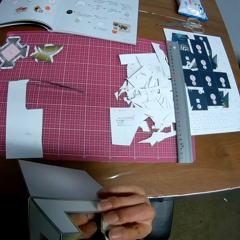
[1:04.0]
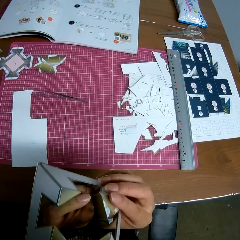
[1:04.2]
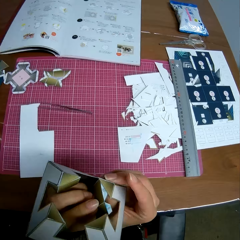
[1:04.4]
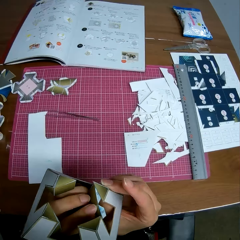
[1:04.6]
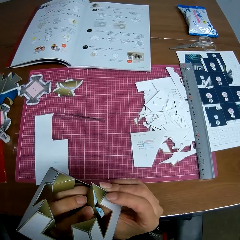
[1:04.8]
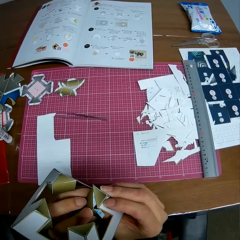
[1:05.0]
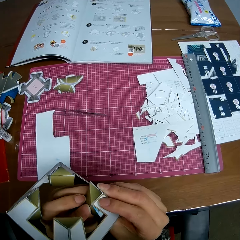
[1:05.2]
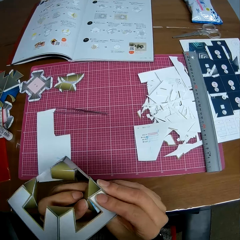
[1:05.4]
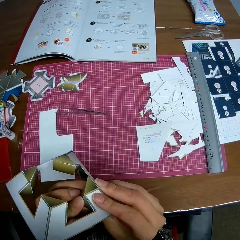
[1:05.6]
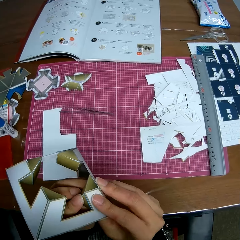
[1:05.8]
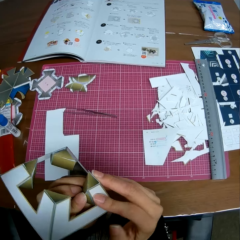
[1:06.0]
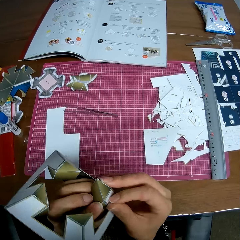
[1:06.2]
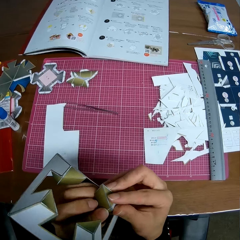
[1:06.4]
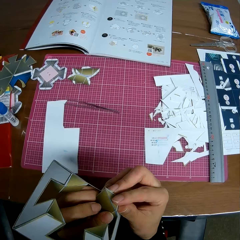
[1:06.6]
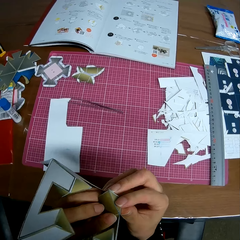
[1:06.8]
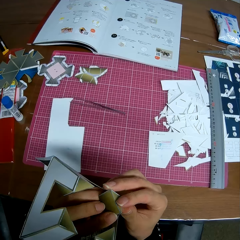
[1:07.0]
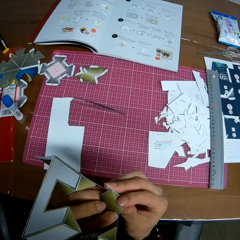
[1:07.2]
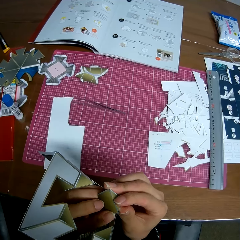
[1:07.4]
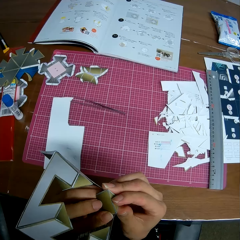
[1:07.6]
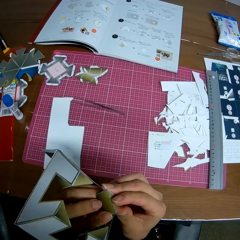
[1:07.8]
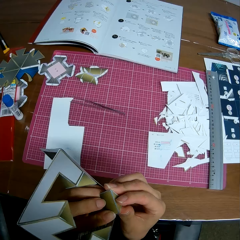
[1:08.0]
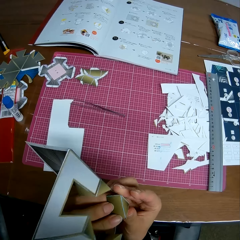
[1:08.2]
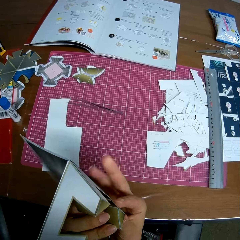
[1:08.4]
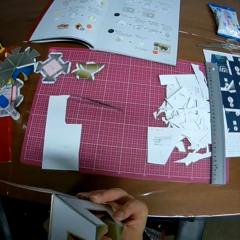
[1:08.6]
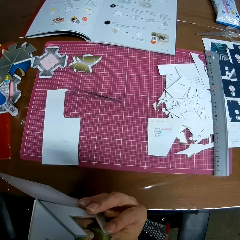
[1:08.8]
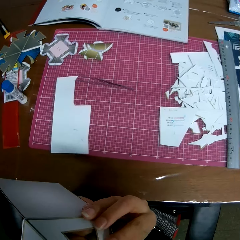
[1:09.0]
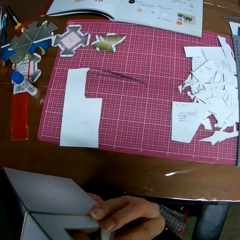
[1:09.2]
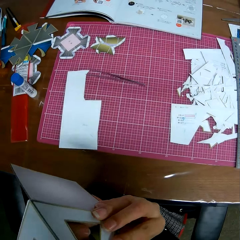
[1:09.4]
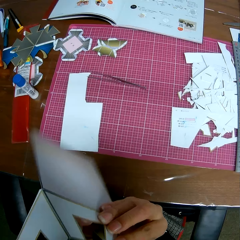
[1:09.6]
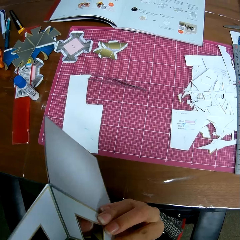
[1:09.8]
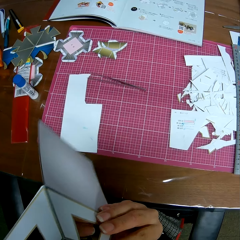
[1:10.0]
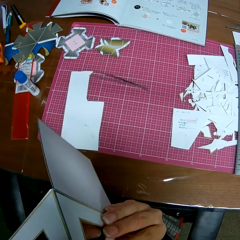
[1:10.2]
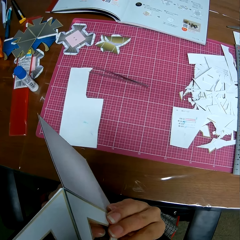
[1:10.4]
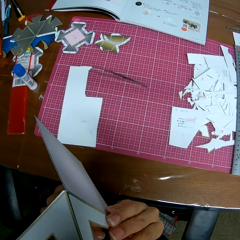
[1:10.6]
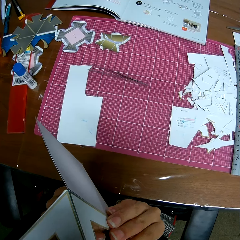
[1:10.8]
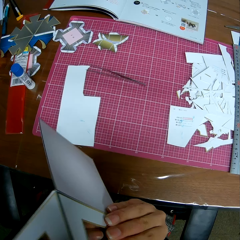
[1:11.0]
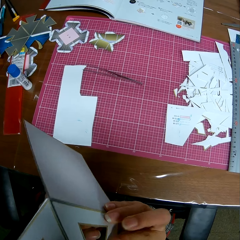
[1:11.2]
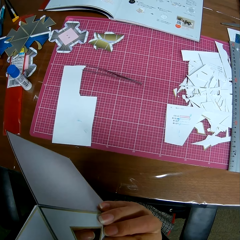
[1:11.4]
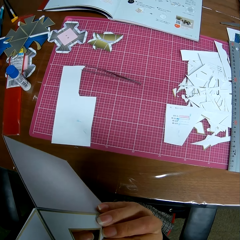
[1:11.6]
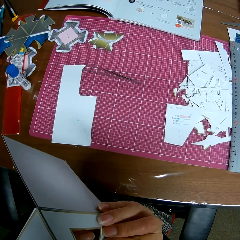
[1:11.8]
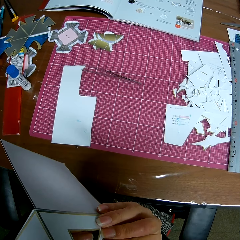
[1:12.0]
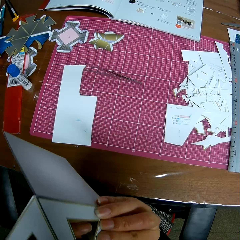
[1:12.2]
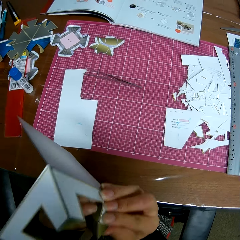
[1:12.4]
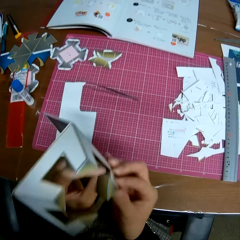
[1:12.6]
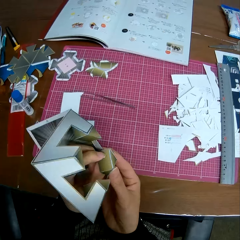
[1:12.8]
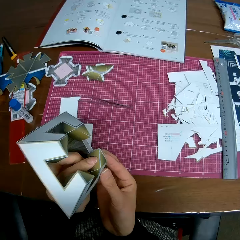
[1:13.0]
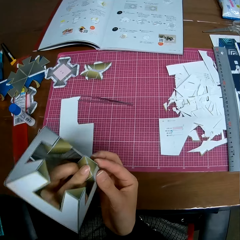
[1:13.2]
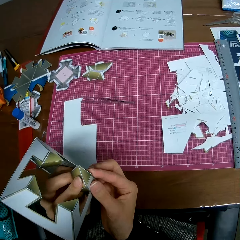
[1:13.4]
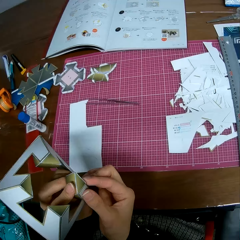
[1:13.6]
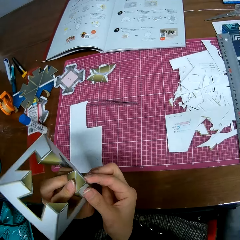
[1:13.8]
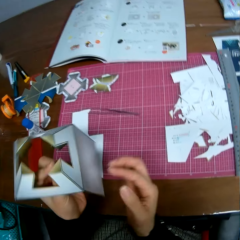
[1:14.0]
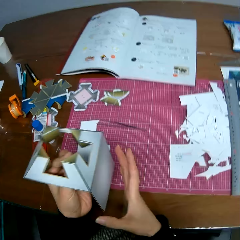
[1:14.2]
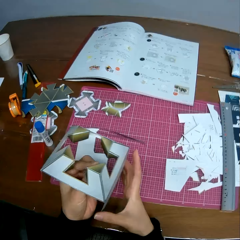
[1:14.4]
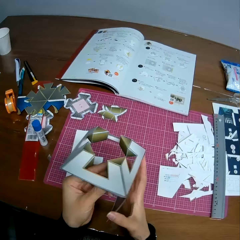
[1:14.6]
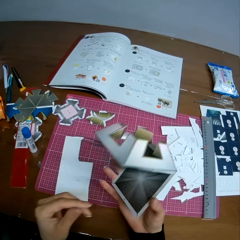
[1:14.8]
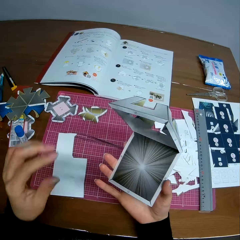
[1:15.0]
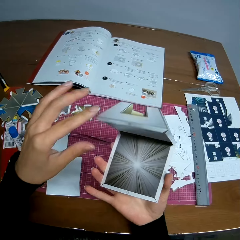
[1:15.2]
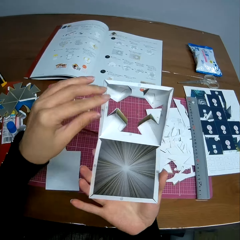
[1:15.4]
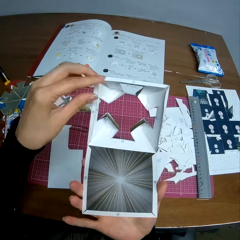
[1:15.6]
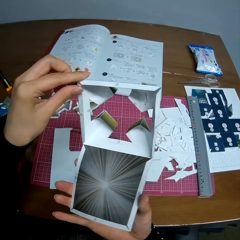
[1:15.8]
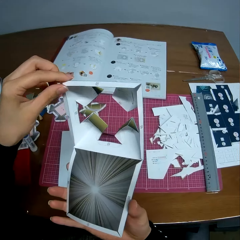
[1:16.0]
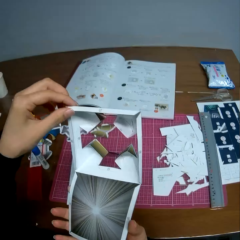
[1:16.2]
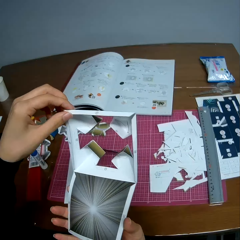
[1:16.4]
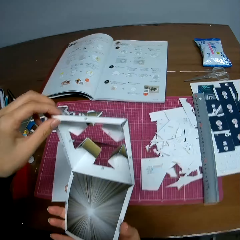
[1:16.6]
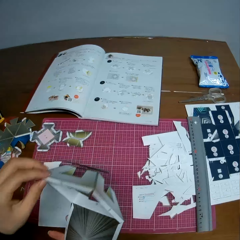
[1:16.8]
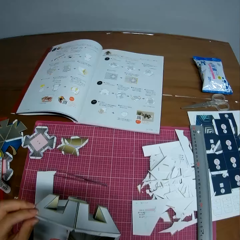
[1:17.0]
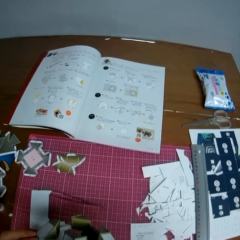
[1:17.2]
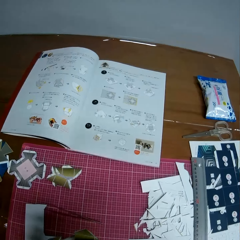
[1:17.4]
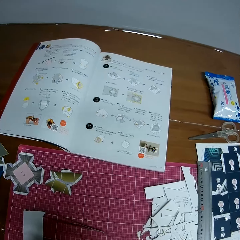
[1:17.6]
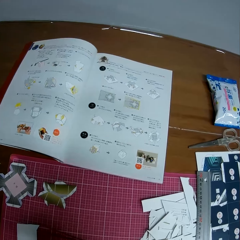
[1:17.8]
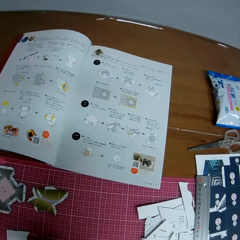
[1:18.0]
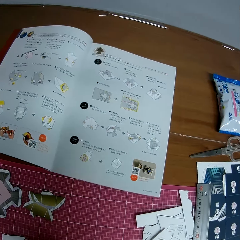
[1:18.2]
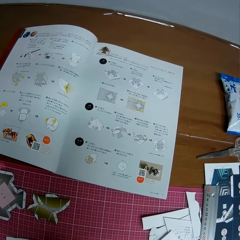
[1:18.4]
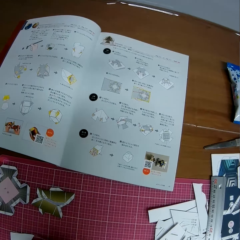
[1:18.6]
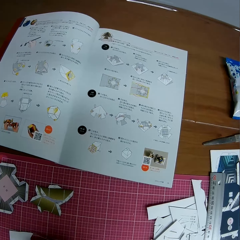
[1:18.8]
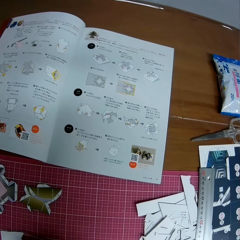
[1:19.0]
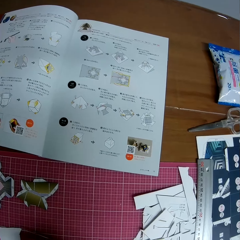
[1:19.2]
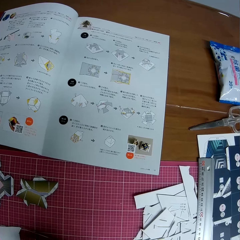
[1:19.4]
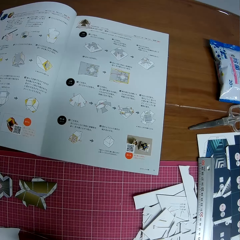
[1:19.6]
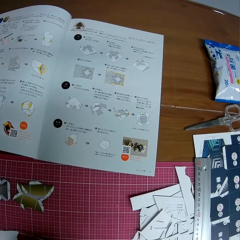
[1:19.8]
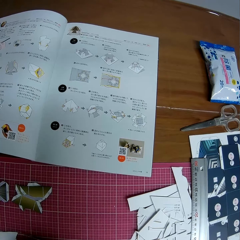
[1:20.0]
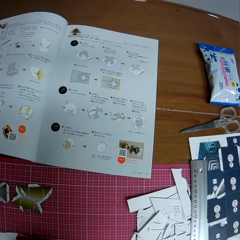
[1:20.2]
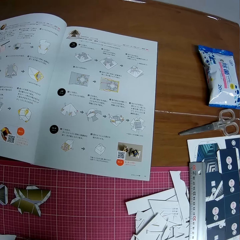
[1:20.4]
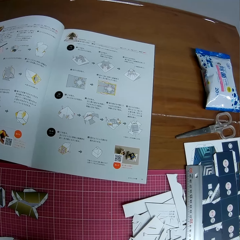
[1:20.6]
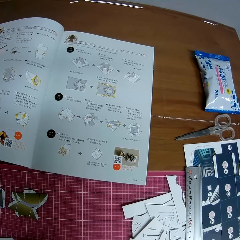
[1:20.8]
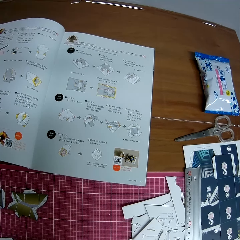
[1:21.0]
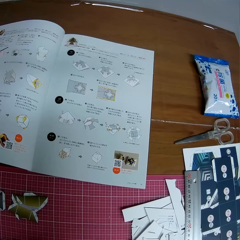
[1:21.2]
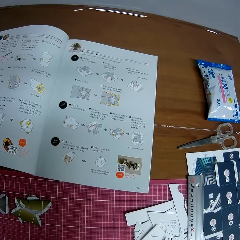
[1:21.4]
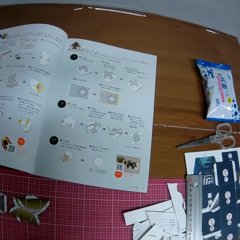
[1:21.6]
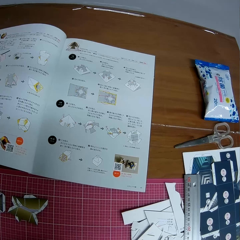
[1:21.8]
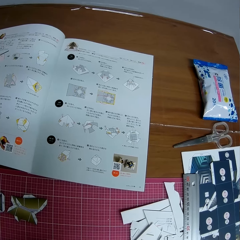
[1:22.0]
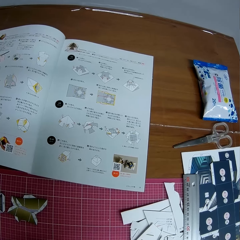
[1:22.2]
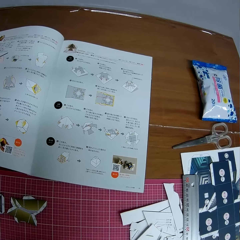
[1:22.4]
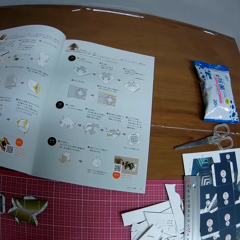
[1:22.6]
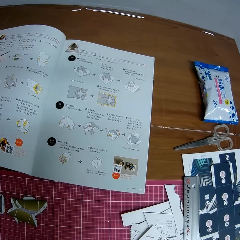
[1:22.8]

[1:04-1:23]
The camera wearer fits the tangram. They hold the tangram. They look at the textbook.

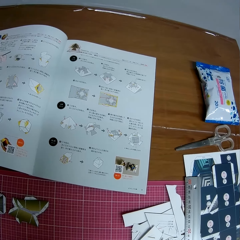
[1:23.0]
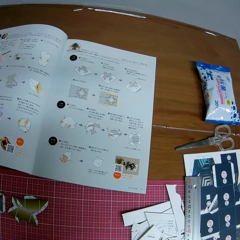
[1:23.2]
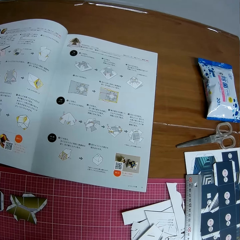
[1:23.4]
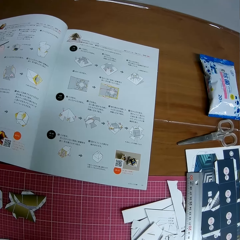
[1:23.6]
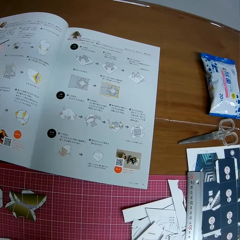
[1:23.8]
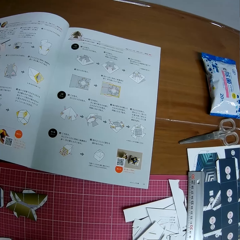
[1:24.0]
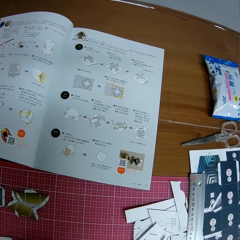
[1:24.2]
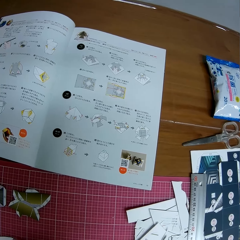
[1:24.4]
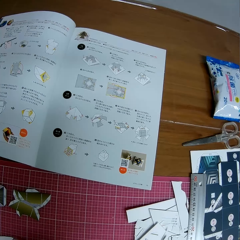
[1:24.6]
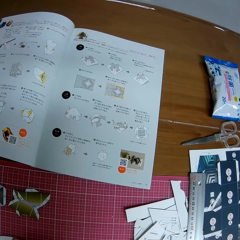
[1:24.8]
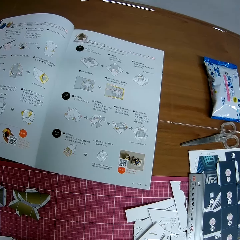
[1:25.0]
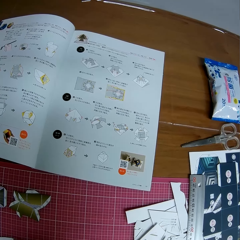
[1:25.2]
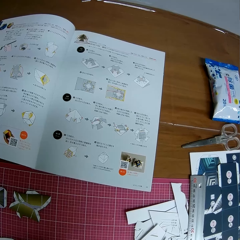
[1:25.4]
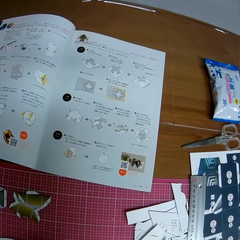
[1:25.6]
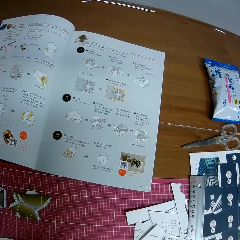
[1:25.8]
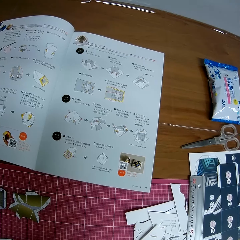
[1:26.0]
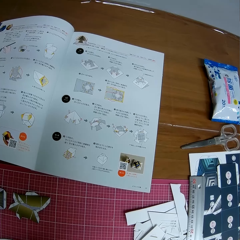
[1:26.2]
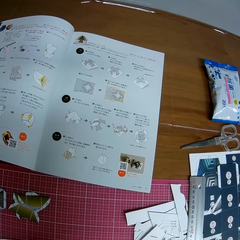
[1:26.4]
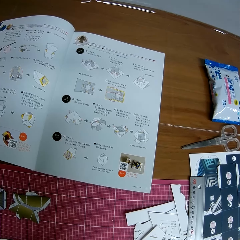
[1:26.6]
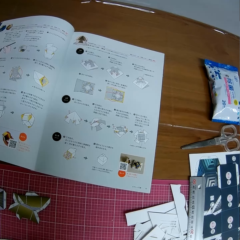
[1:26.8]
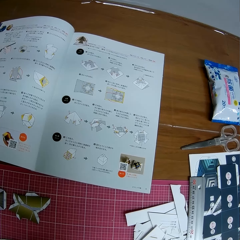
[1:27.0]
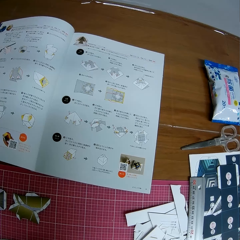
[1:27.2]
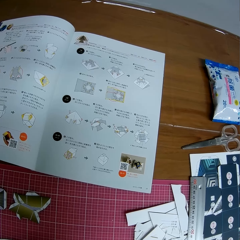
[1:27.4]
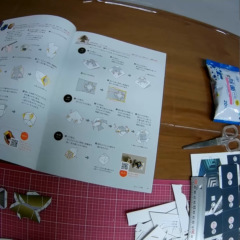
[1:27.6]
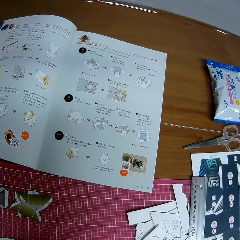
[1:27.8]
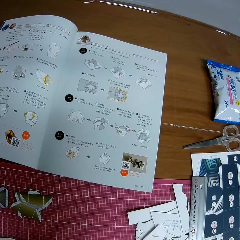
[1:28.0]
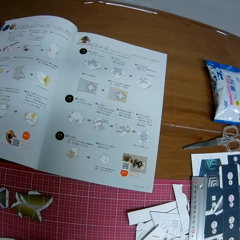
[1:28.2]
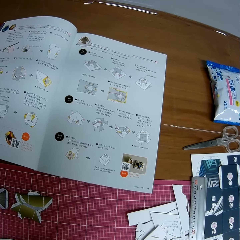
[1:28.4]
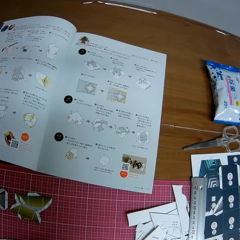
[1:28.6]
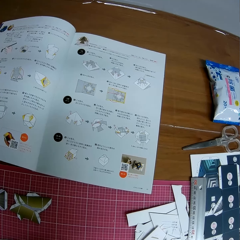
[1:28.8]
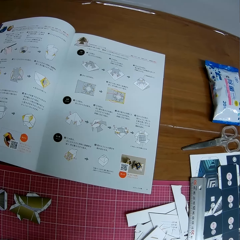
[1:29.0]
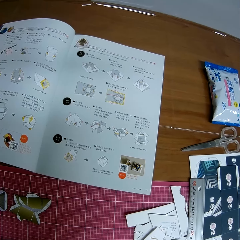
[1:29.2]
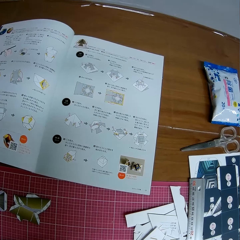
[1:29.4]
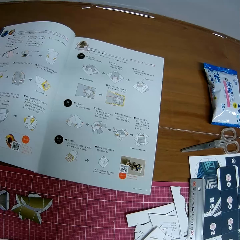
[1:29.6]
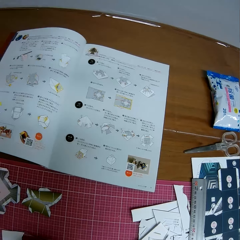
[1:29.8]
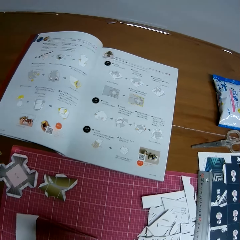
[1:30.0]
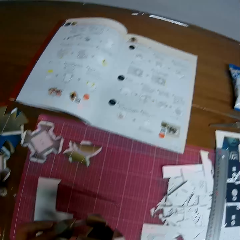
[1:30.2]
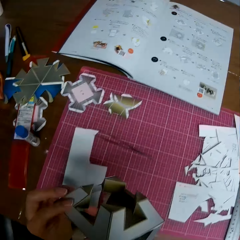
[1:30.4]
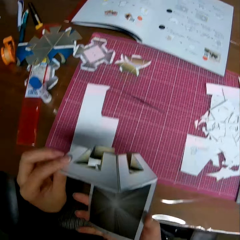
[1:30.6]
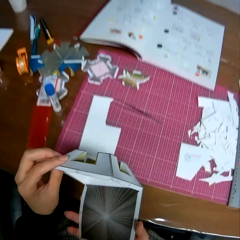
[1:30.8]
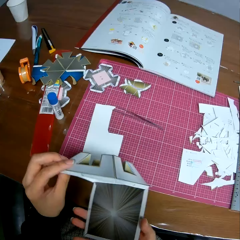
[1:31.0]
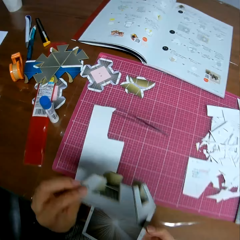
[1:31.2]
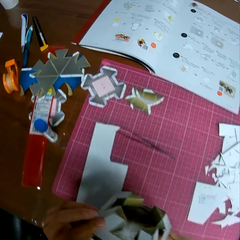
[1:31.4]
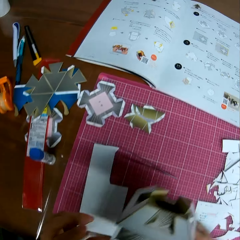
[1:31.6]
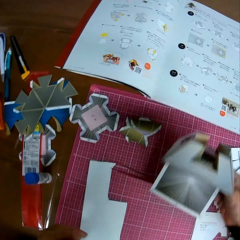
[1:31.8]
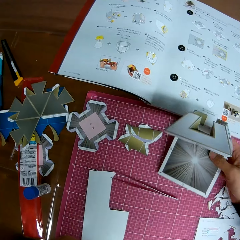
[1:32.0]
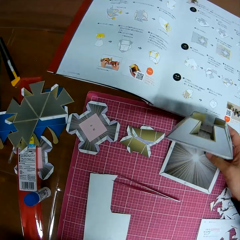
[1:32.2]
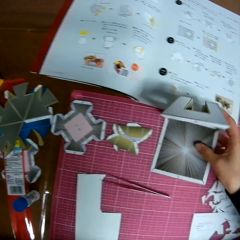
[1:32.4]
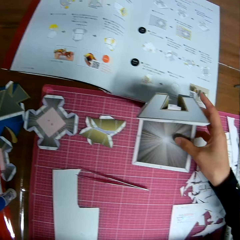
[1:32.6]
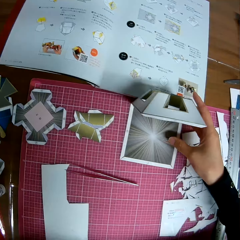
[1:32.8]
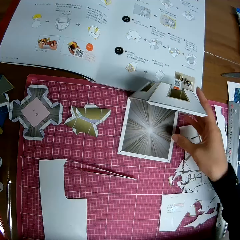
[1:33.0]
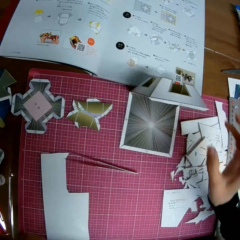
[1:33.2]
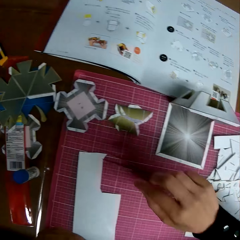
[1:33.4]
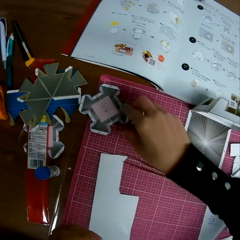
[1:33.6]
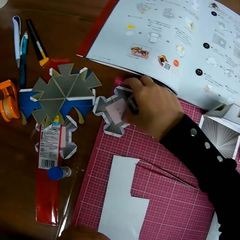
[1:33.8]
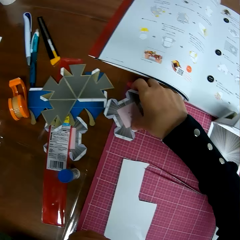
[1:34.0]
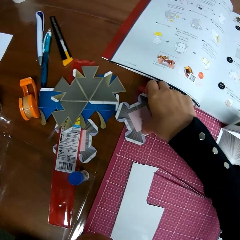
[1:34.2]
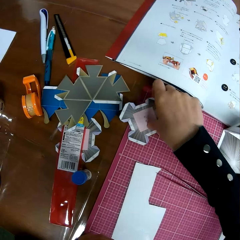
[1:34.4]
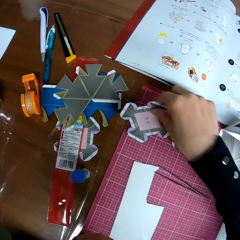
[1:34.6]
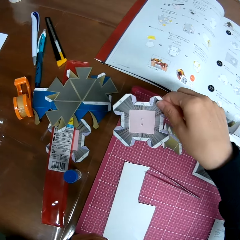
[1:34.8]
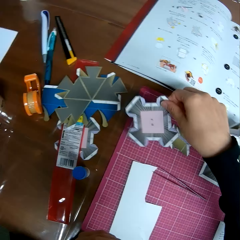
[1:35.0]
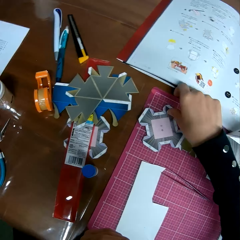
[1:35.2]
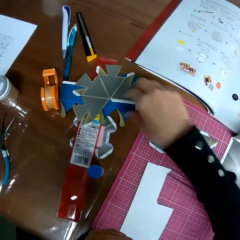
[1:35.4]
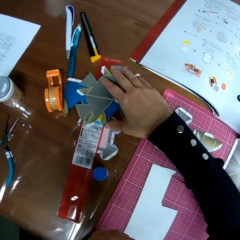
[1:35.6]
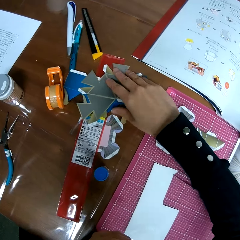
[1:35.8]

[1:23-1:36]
The camera wearer drops the paper craft on the table. They pick up another paper craft from the table and drop the paper craft back on the table.
